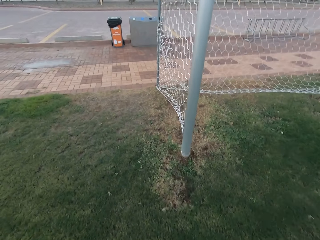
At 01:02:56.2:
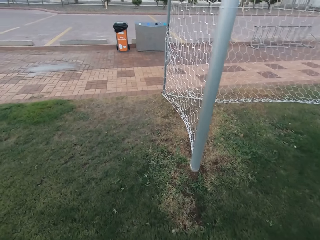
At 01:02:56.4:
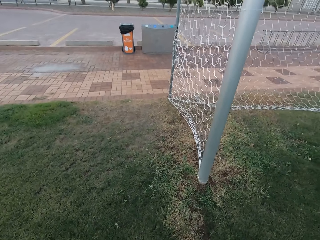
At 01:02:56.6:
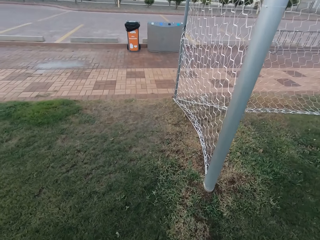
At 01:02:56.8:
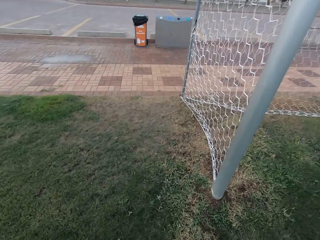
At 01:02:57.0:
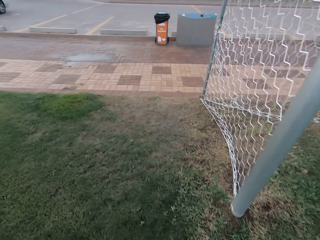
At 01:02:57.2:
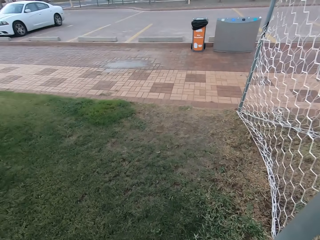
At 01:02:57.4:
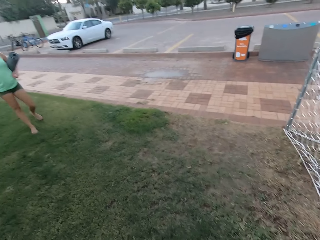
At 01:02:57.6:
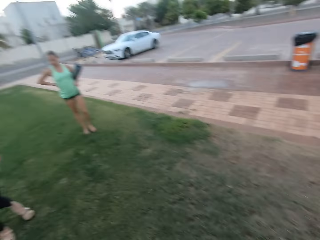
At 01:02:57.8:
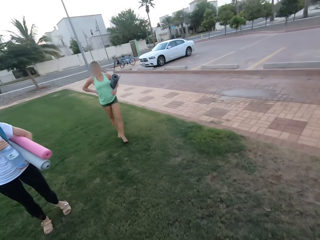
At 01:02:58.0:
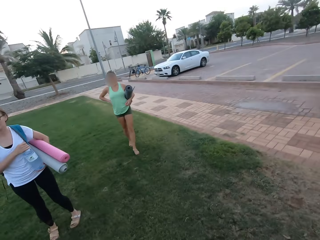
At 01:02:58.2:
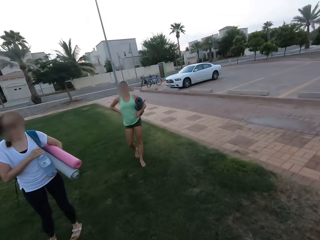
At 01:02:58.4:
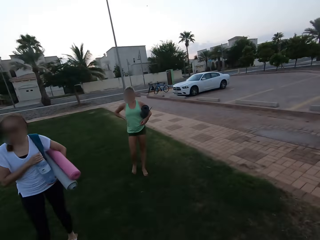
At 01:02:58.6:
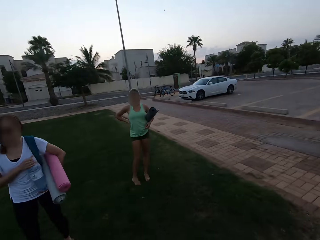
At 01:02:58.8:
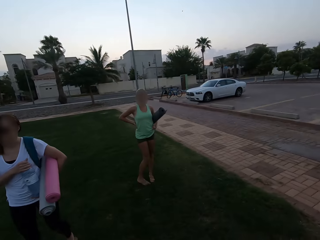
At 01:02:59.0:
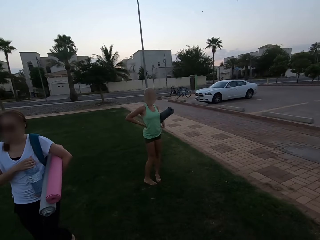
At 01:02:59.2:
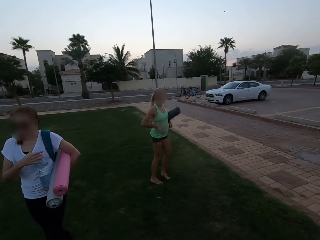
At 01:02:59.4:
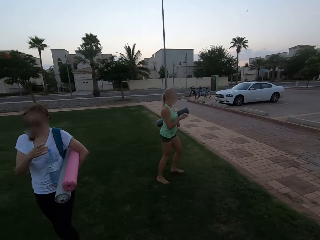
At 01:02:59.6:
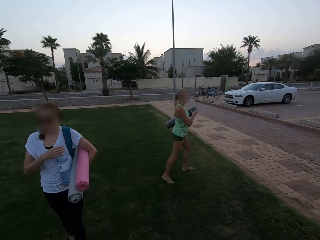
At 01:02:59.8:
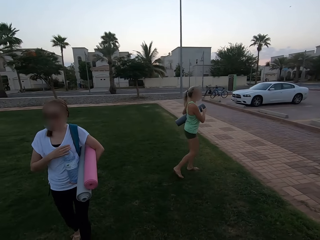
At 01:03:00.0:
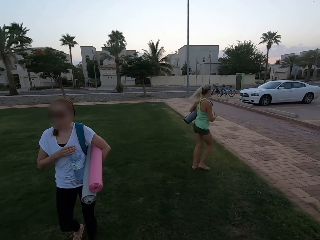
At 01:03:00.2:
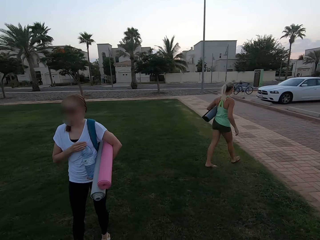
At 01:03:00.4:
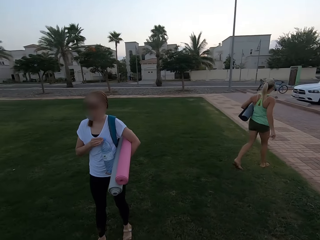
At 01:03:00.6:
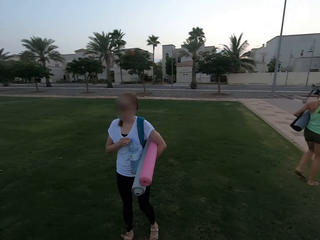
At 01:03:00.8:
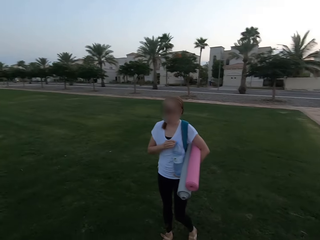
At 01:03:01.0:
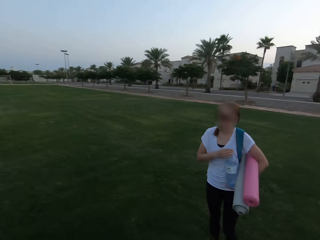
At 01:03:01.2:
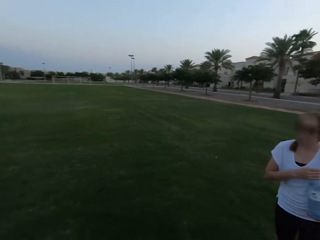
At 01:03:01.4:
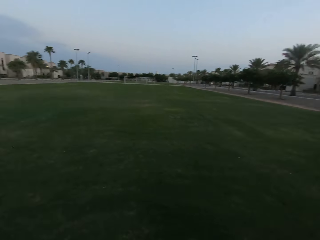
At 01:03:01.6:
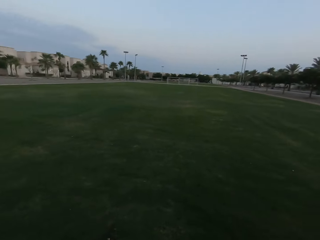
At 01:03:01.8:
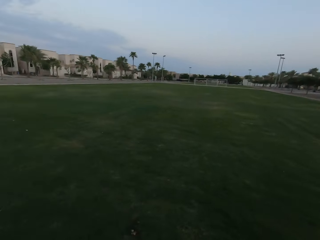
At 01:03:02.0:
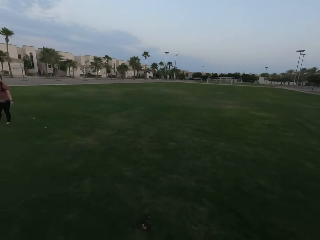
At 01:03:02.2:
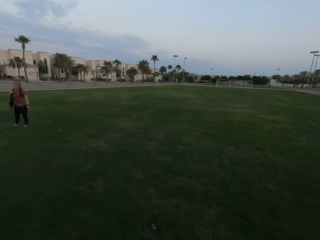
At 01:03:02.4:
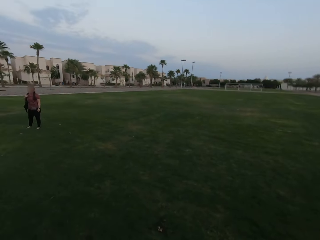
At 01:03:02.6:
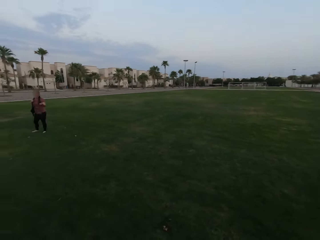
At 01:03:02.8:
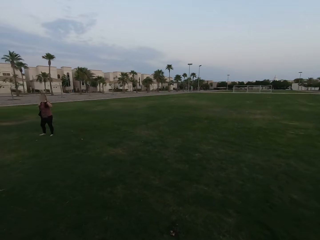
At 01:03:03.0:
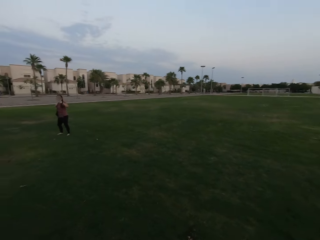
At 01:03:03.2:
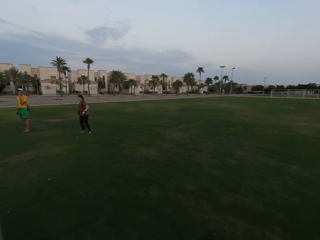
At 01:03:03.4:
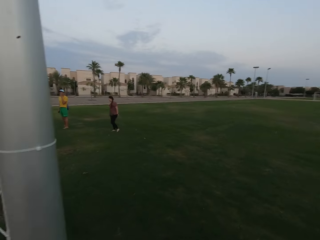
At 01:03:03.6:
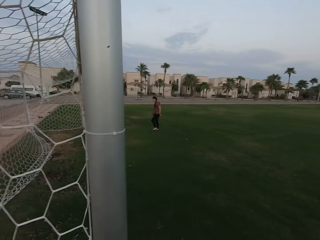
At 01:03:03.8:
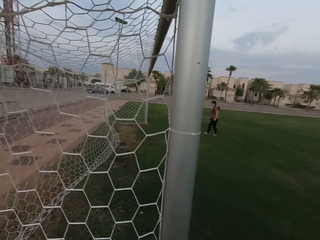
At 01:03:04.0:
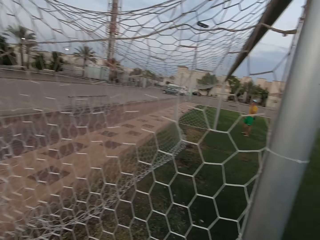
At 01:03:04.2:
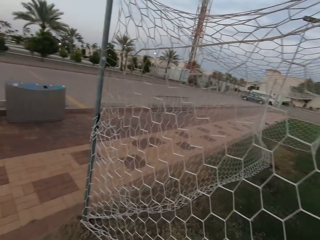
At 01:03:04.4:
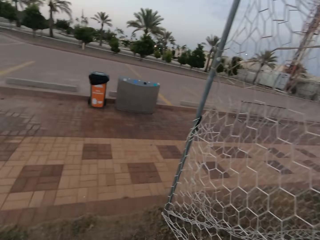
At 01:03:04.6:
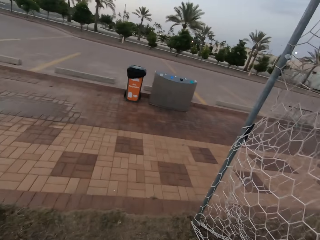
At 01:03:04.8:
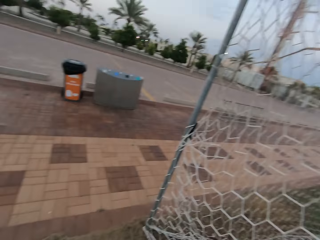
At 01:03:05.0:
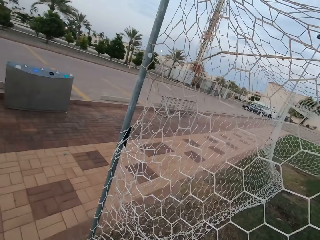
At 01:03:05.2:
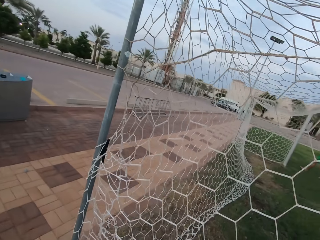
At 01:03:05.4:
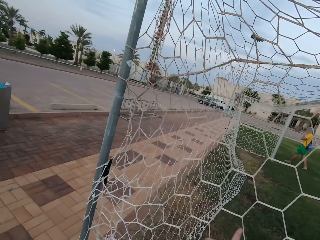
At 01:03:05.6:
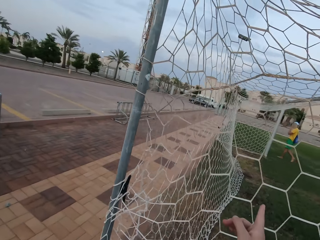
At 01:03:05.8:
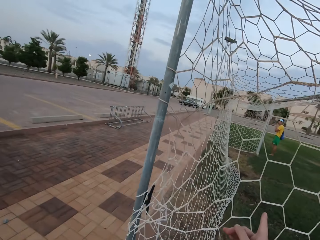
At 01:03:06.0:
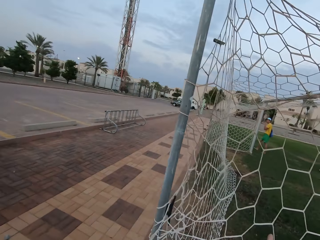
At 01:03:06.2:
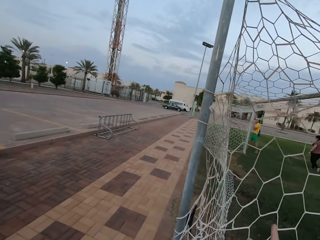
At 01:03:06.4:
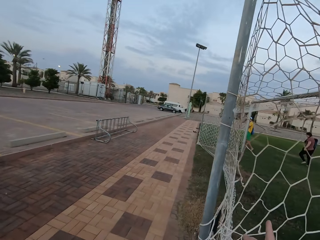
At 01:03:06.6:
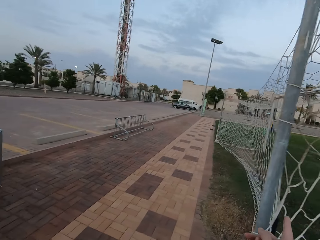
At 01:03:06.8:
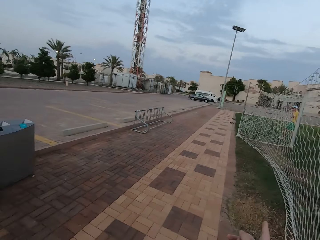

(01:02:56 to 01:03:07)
The camera wearer walks out of the field with friends. A woman walks towards the parking area. The camera wearer stares around the field.

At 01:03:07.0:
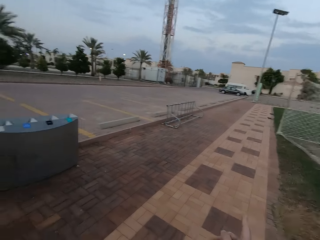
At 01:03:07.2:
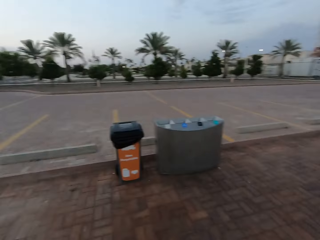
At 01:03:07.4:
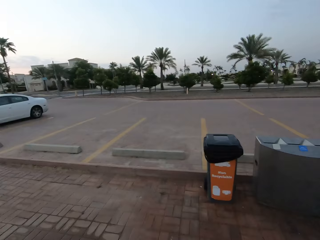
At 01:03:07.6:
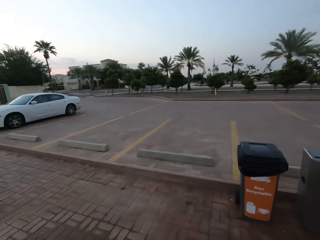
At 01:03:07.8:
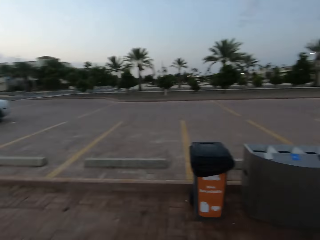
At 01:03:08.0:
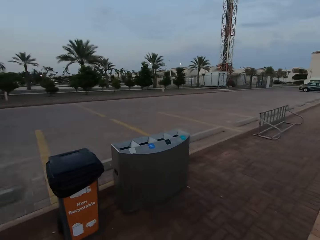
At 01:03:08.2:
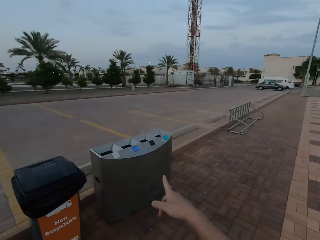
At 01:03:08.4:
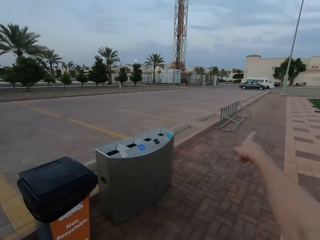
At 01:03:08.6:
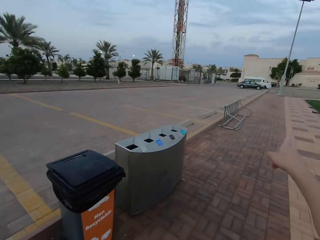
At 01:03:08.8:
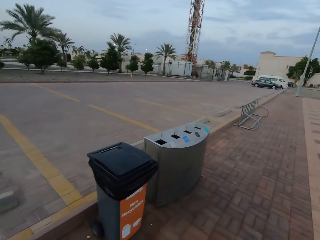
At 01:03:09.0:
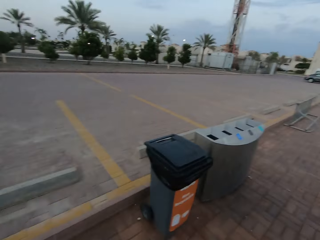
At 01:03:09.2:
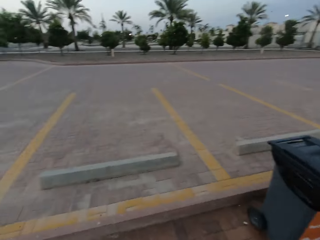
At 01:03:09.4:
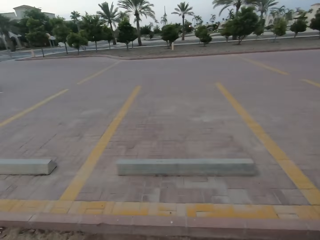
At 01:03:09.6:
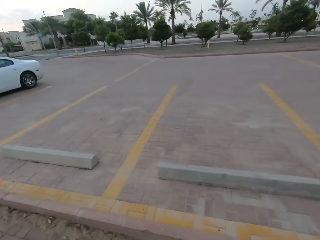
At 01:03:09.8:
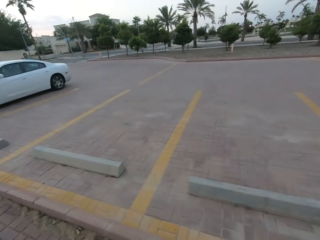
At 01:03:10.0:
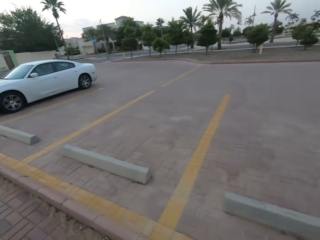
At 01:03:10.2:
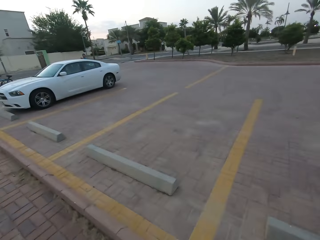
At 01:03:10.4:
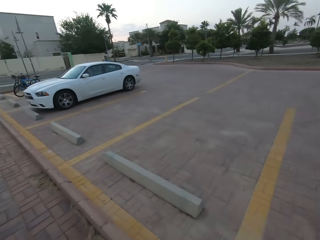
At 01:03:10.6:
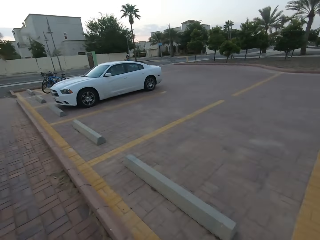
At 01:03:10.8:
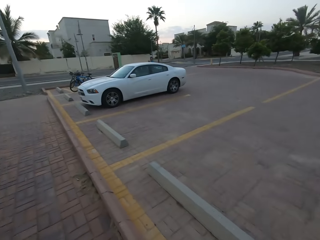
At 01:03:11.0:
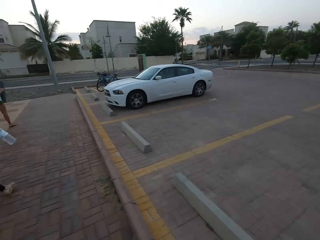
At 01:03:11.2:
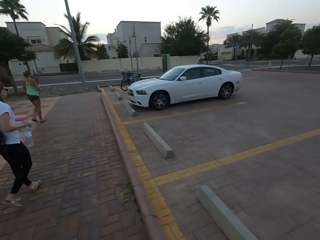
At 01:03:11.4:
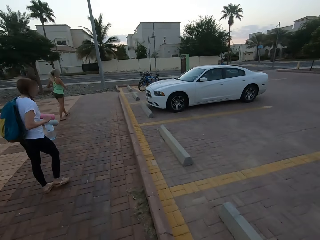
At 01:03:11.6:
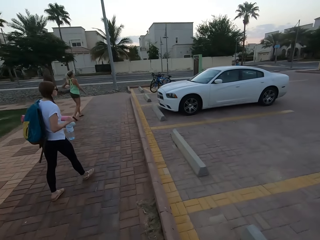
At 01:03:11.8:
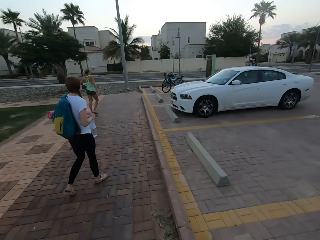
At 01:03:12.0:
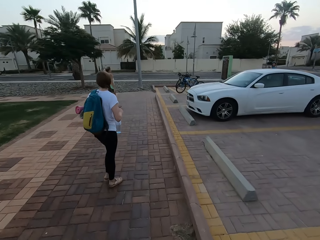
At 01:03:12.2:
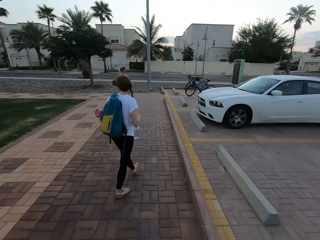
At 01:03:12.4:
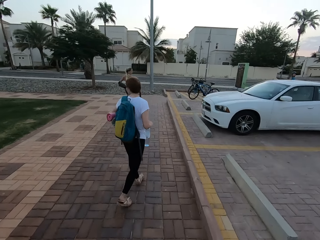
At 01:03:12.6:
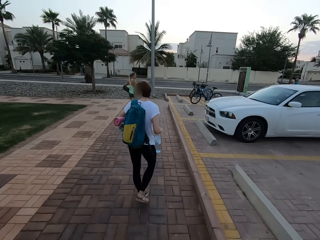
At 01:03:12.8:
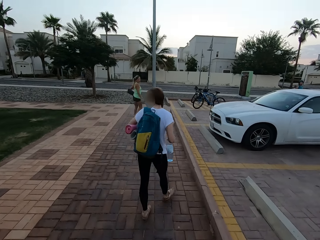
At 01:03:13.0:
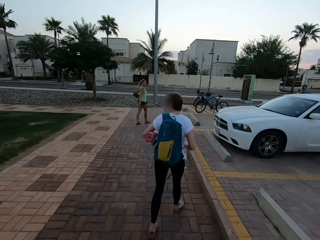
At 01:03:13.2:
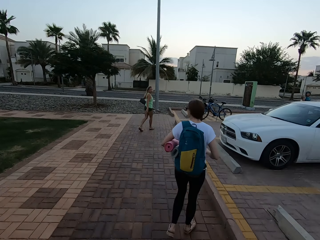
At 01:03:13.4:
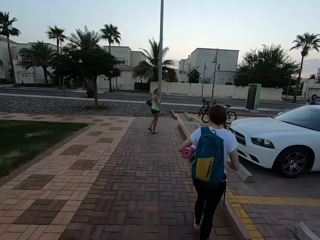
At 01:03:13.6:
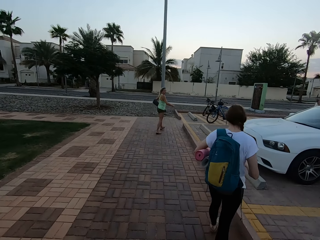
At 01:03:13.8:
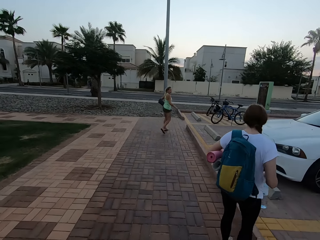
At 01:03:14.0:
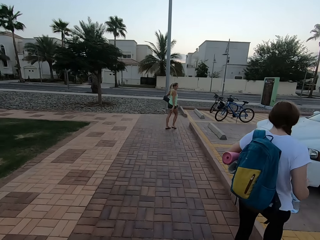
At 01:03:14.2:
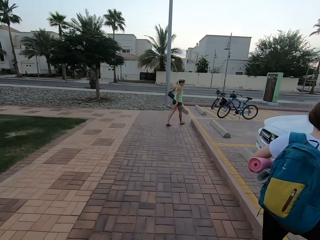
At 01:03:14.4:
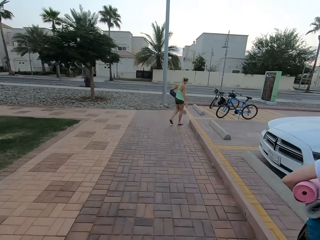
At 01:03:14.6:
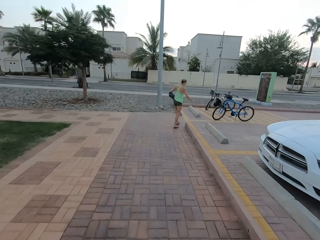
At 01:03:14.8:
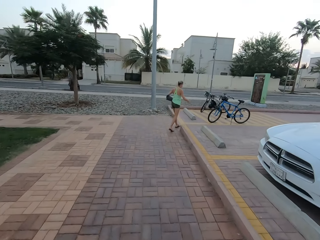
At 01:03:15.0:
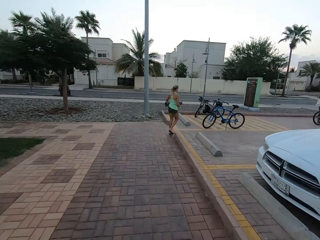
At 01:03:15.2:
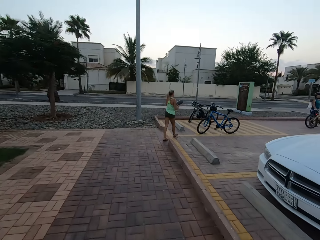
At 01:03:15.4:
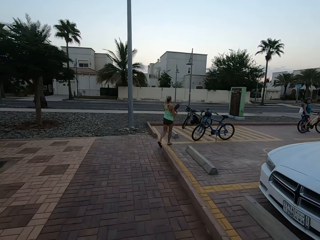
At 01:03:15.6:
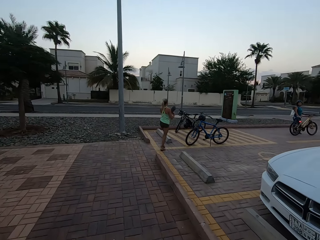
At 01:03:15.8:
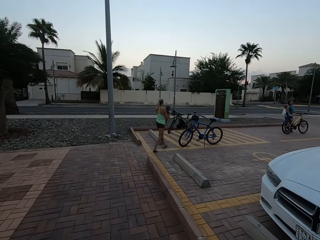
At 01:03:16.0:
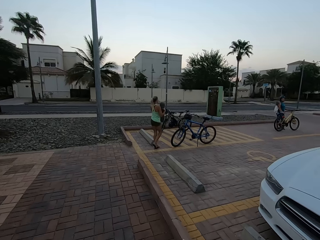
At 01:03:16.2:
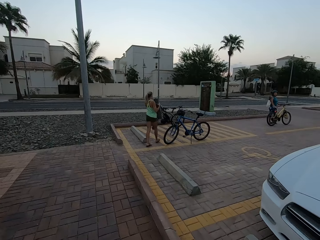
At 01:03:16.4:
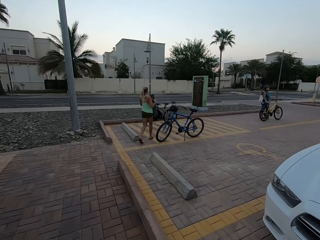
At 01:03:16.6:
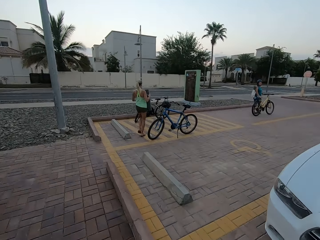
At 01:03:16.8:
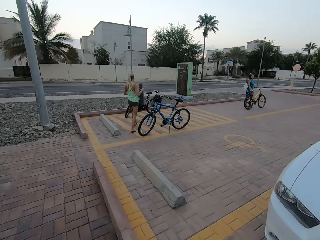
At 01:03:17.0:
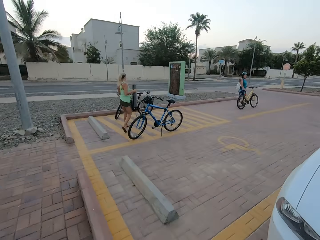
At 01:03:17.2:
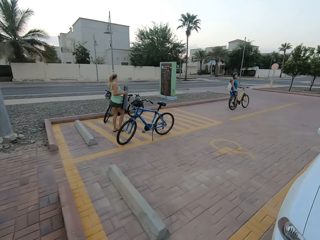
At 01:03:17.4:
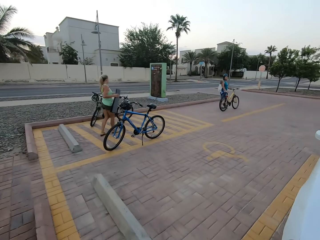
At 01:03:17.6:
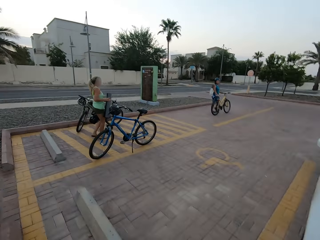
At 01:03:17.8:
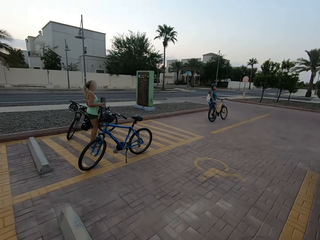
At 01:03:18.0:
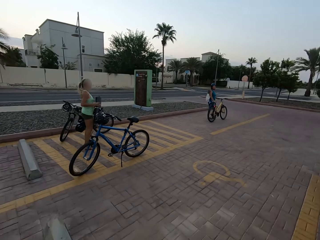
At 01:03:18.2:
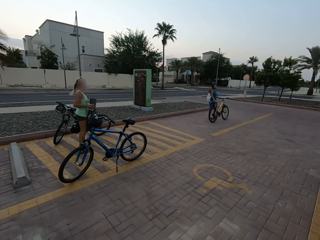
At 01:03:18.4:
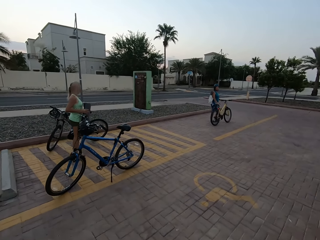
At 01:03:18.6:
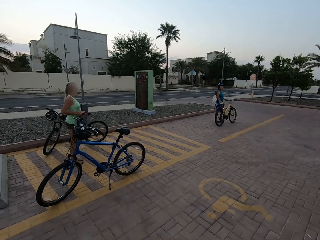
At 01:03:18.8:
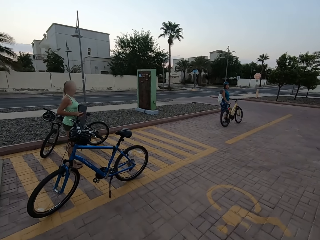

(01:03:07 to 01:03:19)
Someone points at the park.
